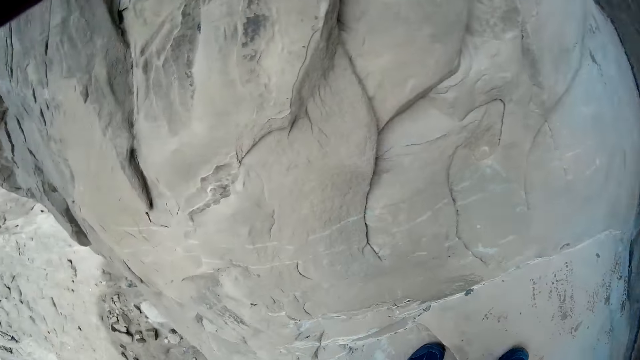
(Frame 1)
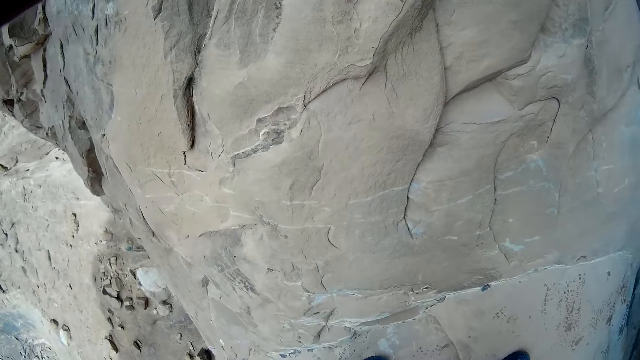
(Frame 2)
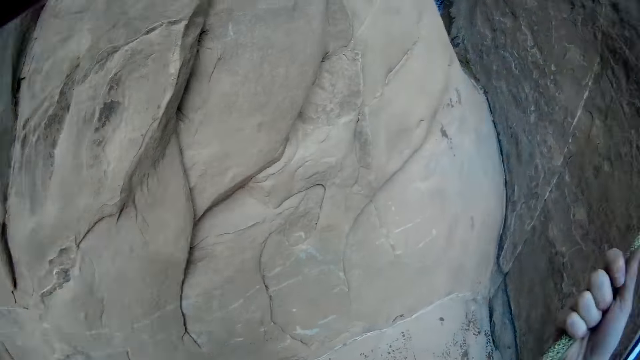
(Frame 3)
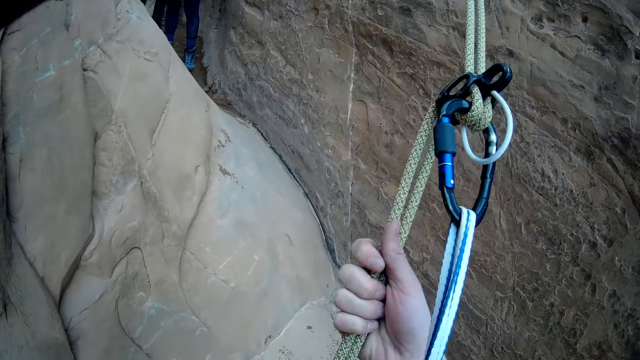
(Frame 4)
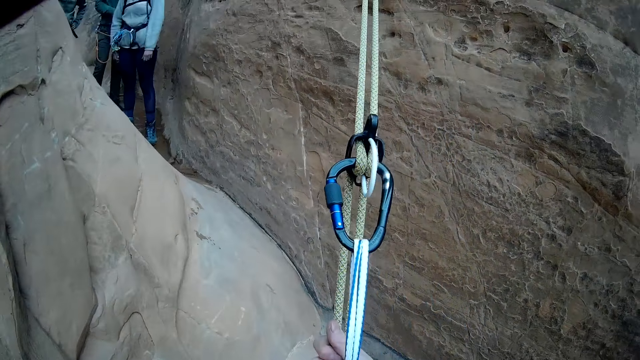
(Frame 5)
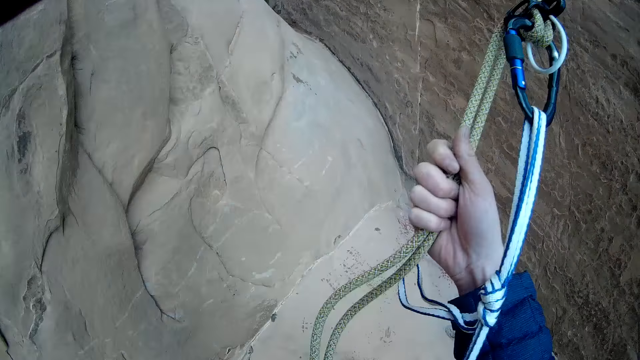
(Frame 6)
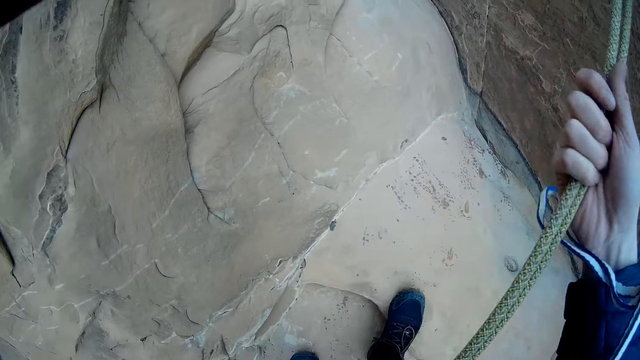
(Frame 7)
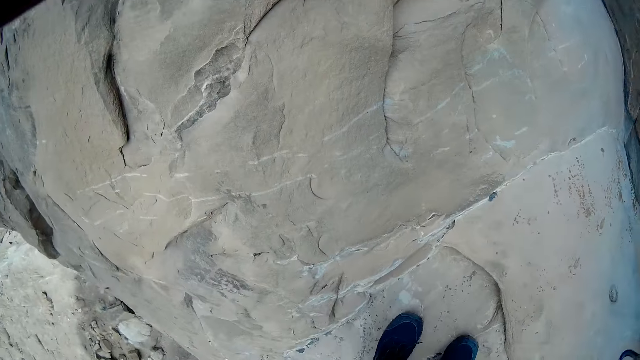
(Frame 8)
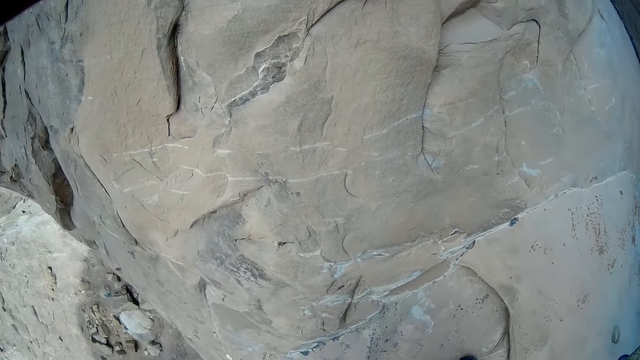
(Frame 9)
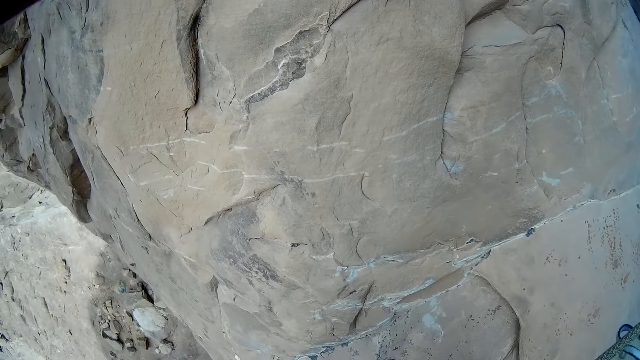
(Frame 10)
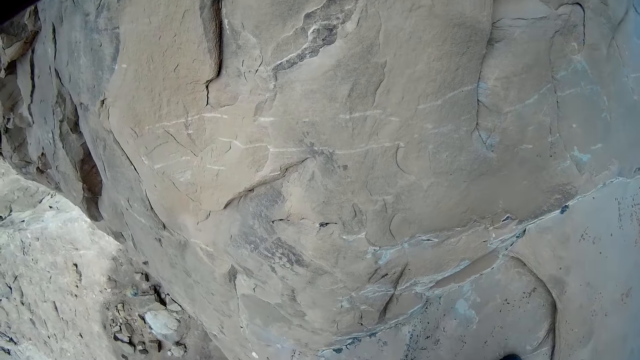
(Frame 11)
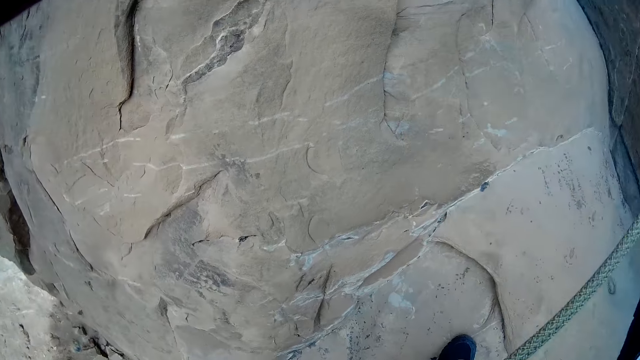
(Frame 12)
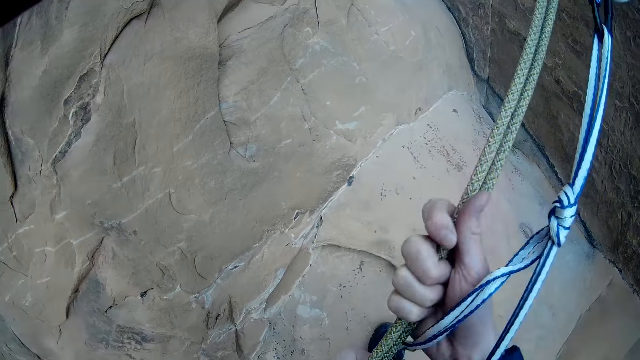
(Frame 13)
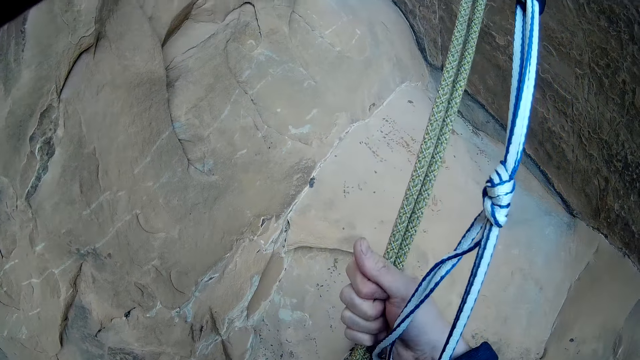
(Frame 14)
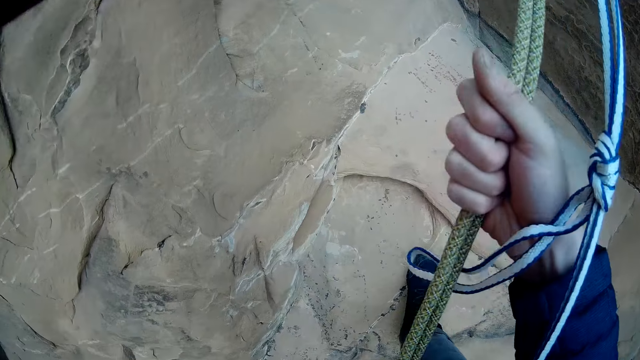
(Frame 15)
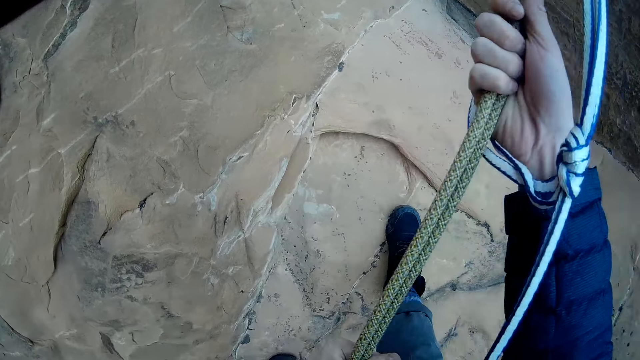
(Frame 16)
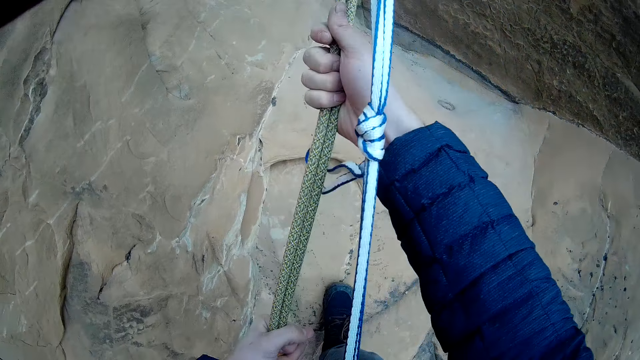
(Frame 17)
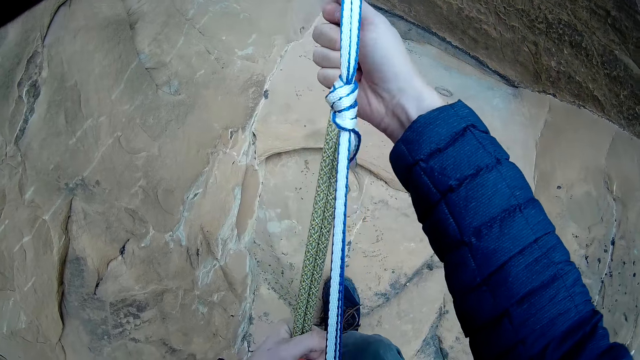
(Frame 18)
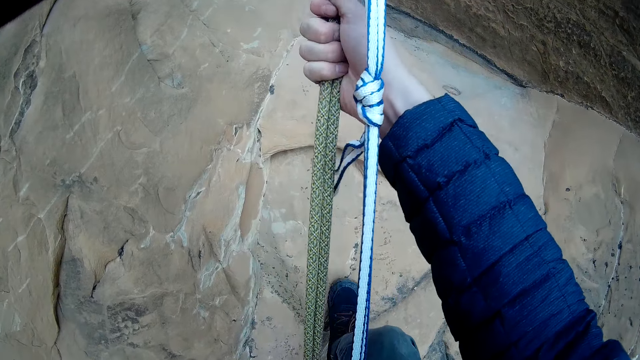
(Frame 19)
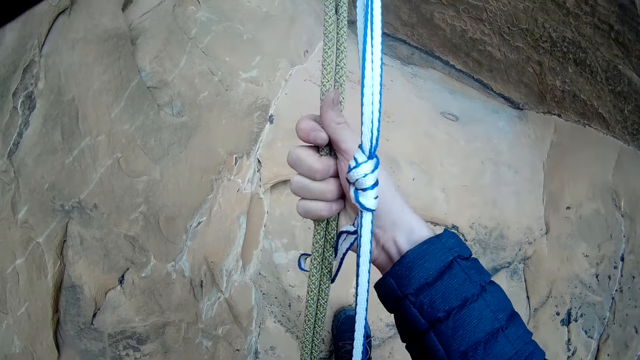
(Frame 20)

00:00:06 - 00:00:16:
The camera wearer looks down. He adjusts his right hand on a mountain rope. He adjusts his legs on the mountain. He adjusts his right hand on the mountain rope. He adjusts the rope. He adjusts his legs on the mountain.

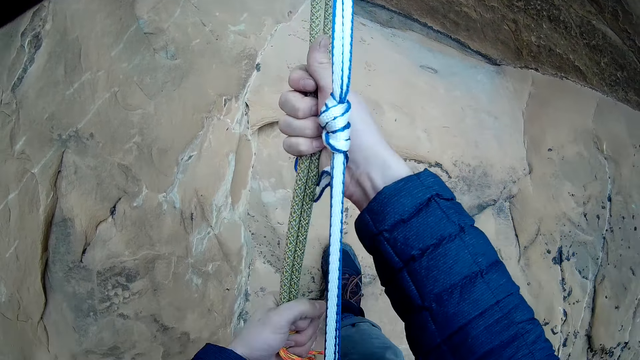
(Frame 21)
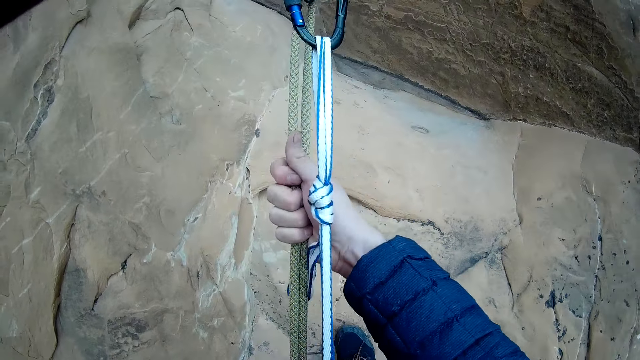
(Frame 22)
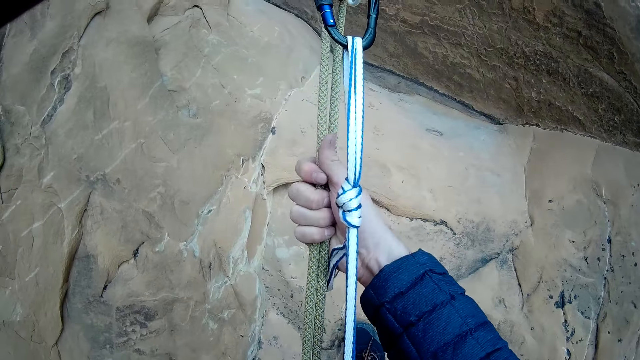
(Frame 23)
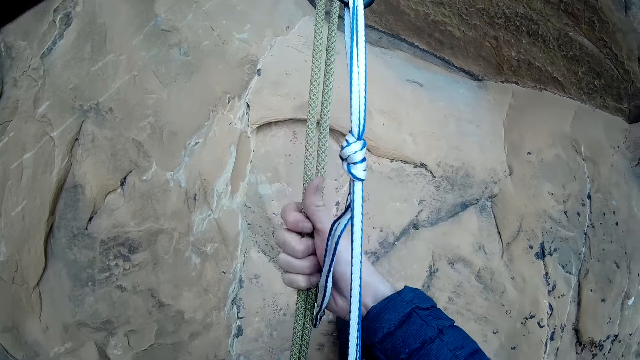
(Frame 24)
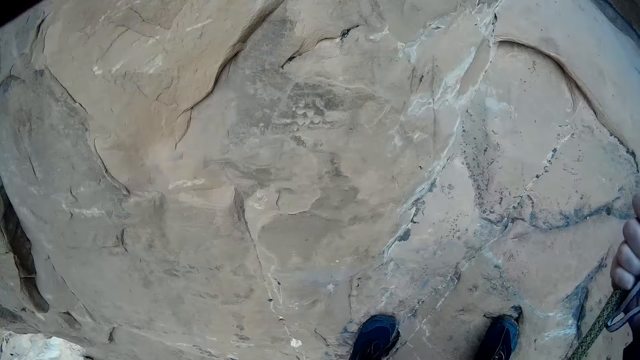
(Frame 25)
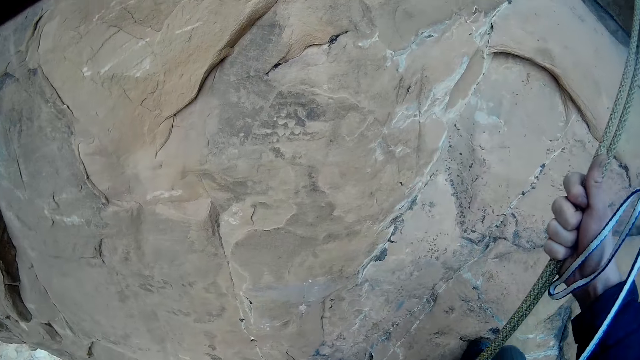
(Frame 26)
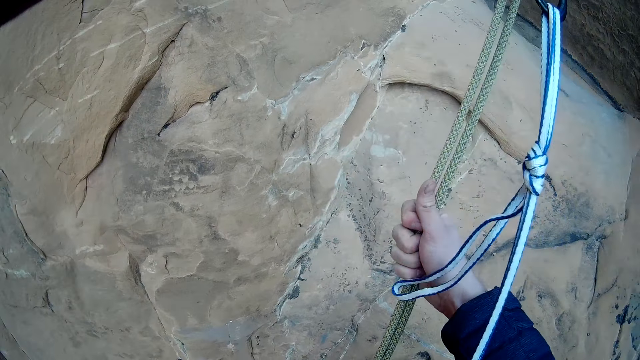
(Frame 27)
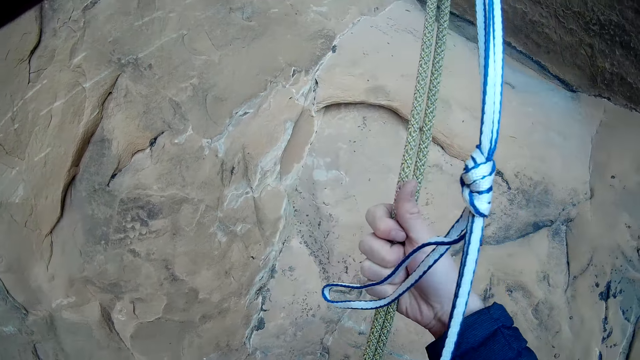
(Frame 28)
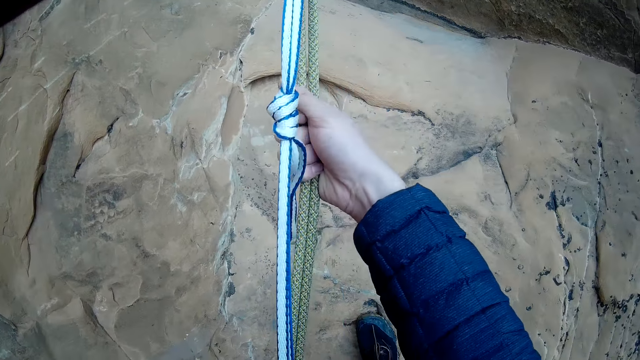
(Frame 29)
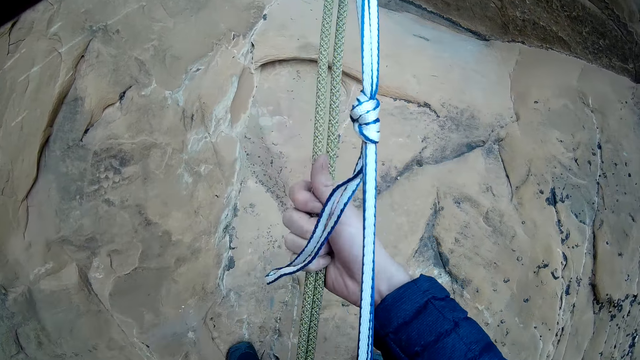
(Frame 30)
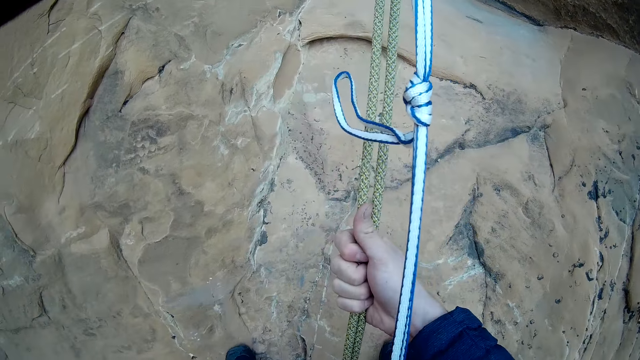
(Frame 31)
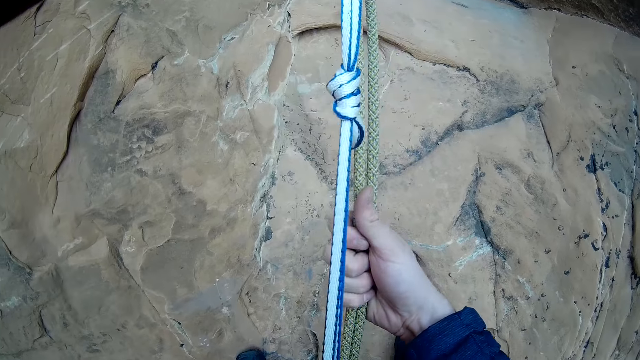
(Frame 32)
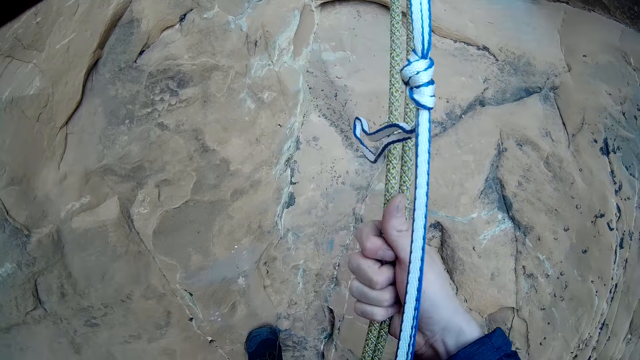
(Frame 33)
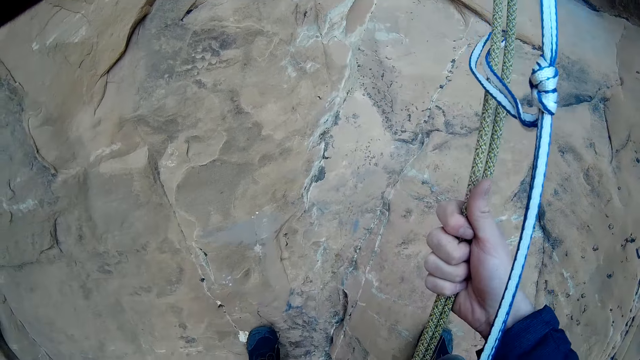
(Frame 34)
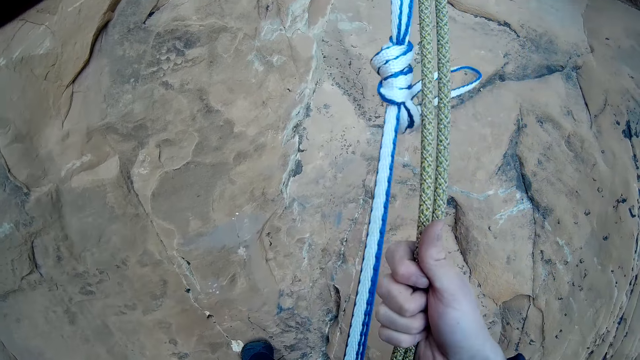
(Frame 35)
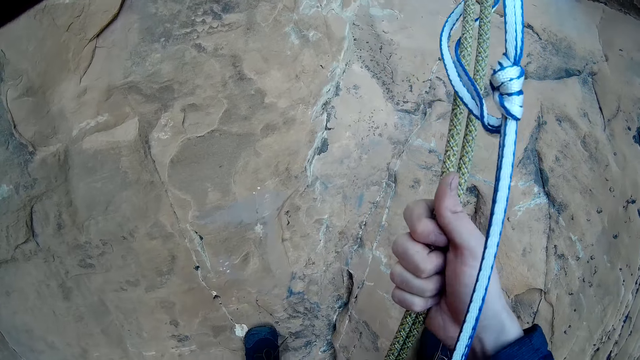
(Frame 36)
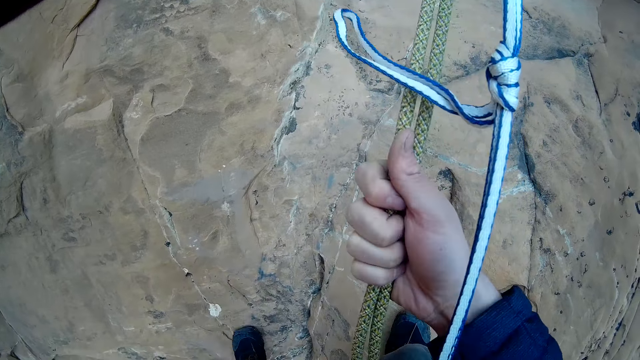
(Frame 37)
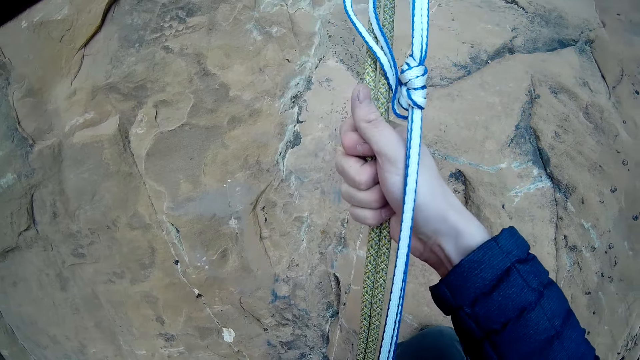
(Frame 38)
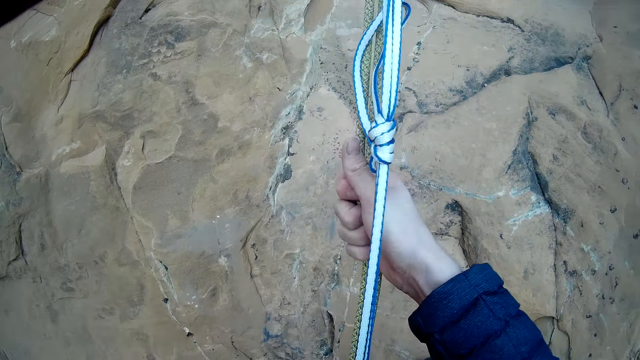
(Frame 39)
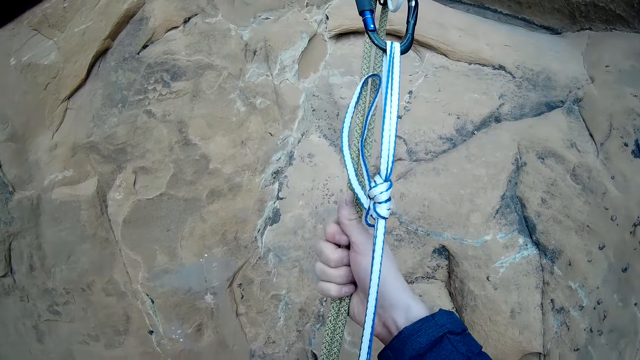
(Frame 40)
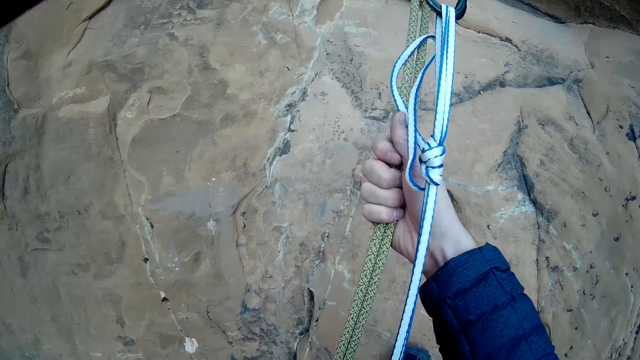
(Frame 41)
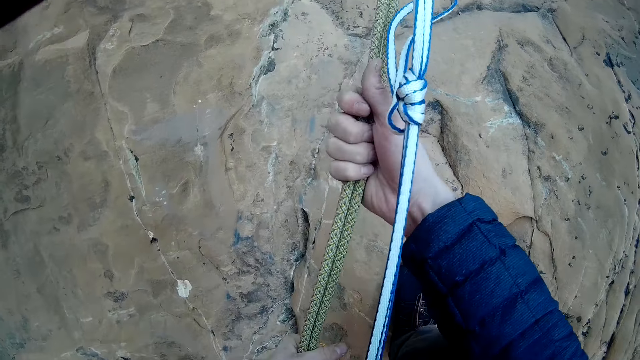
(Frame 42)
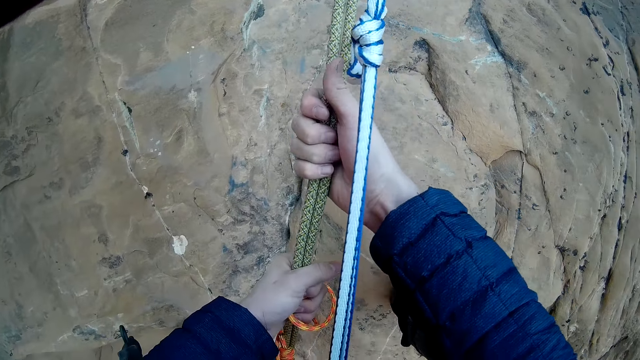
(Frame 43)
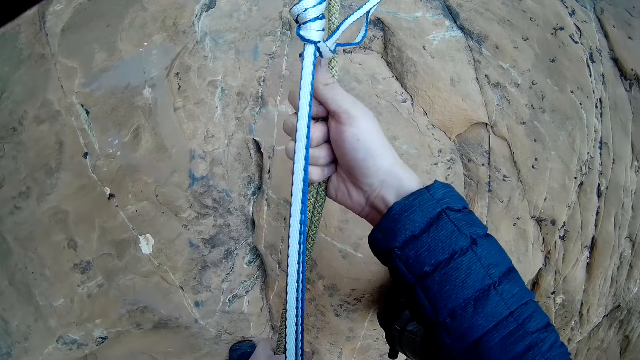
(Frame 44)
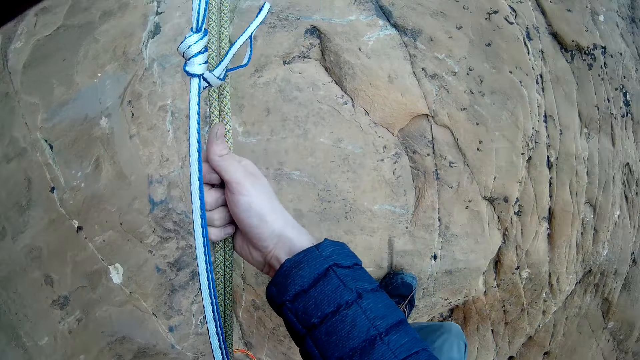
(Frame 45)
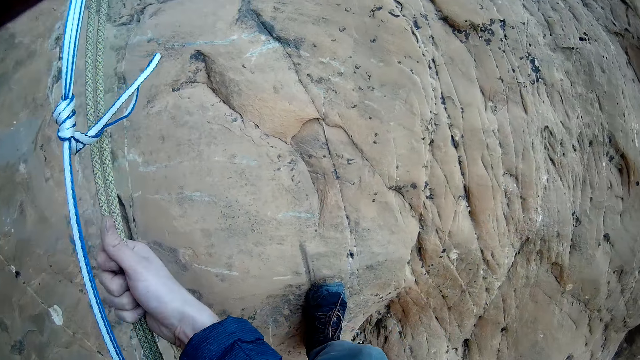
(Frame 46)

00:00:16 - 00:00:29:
The camera wearer pulls the mountain rope with his two hands. He adjusts his head. He climbs down the mountain. He adjusts his hands on the mountain rope.
